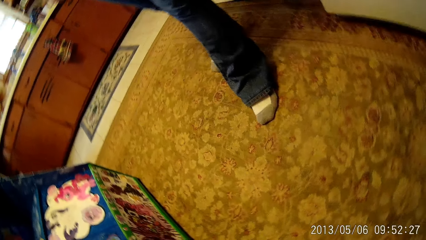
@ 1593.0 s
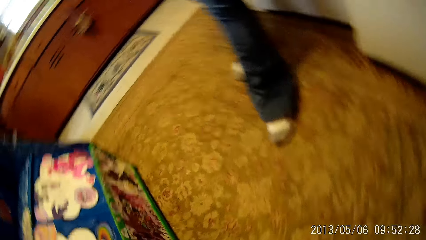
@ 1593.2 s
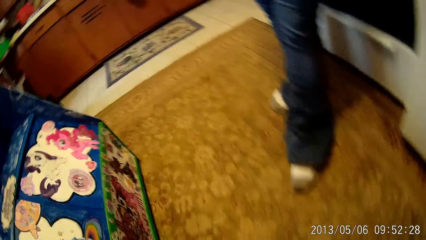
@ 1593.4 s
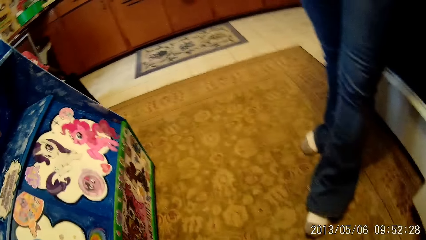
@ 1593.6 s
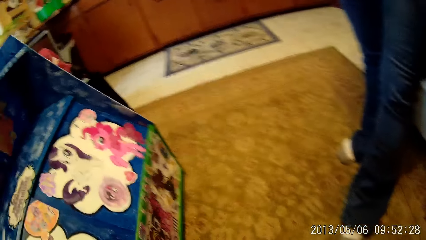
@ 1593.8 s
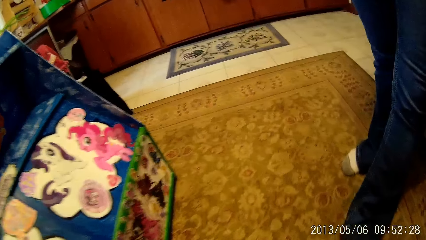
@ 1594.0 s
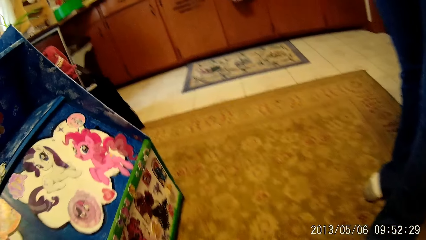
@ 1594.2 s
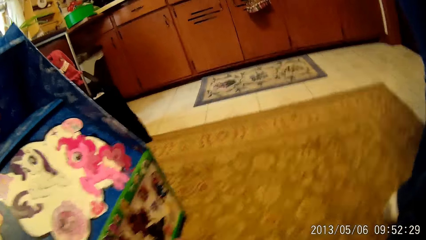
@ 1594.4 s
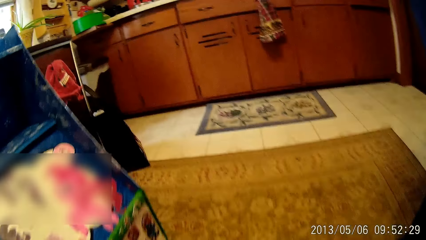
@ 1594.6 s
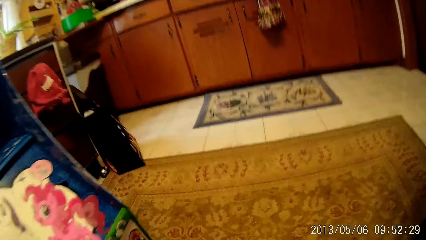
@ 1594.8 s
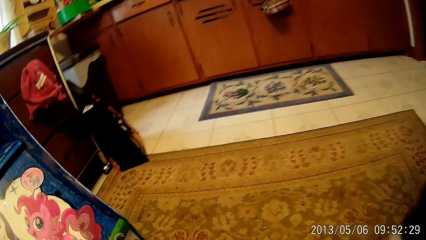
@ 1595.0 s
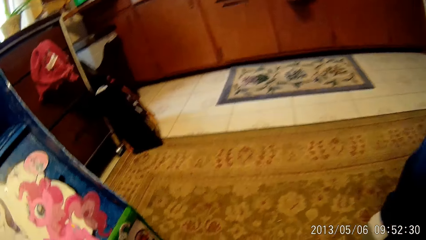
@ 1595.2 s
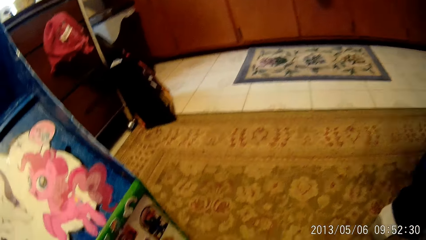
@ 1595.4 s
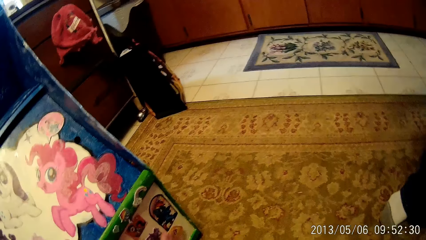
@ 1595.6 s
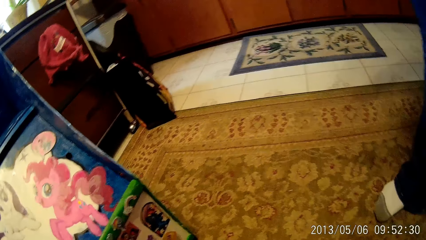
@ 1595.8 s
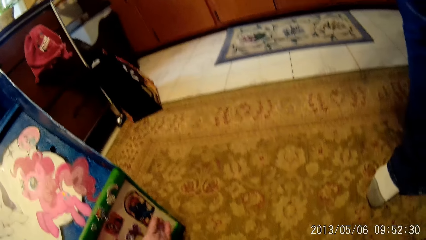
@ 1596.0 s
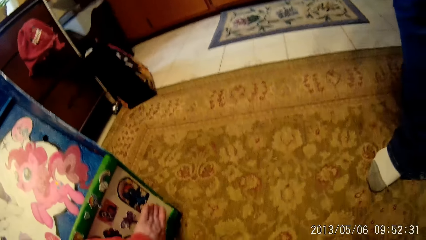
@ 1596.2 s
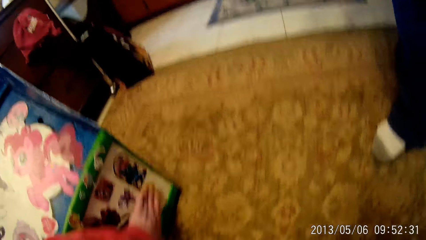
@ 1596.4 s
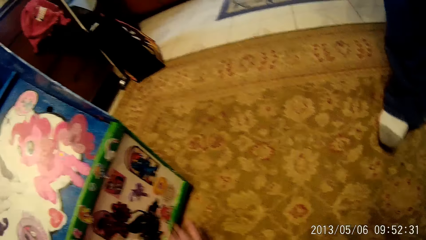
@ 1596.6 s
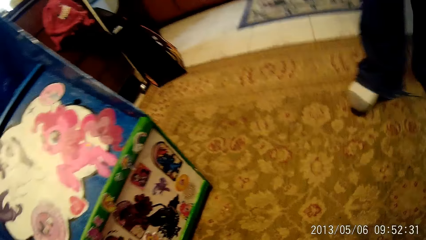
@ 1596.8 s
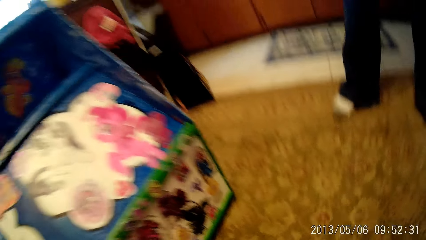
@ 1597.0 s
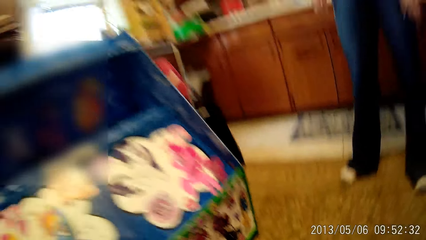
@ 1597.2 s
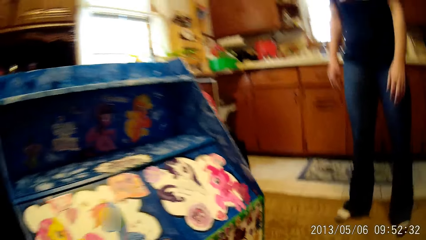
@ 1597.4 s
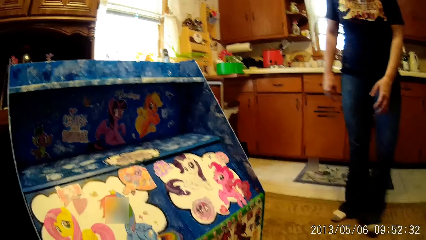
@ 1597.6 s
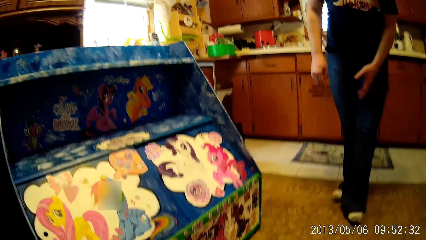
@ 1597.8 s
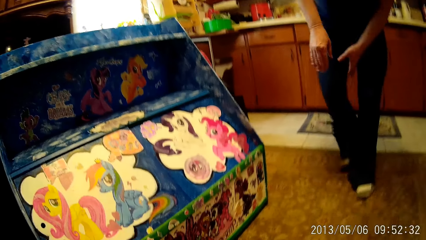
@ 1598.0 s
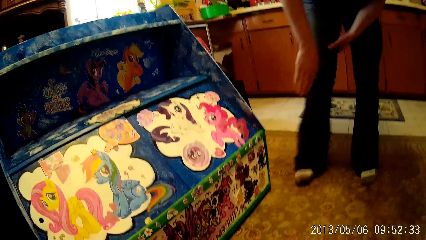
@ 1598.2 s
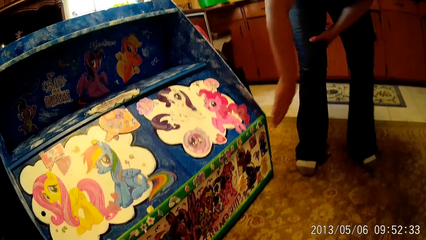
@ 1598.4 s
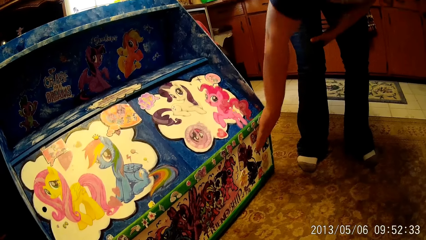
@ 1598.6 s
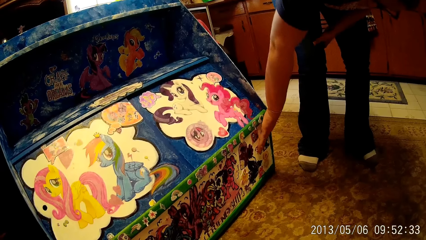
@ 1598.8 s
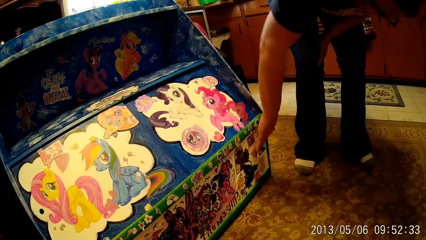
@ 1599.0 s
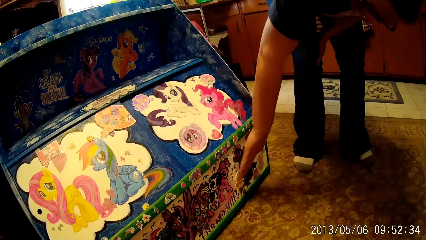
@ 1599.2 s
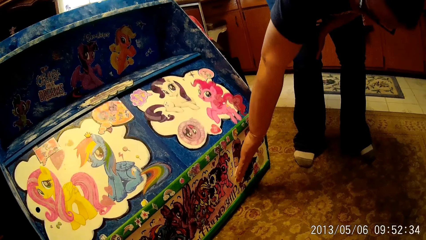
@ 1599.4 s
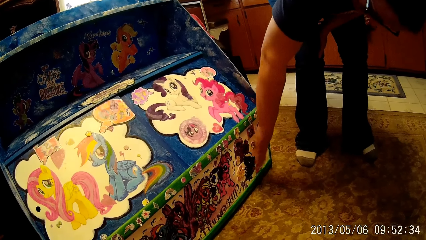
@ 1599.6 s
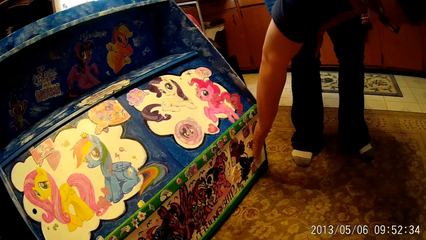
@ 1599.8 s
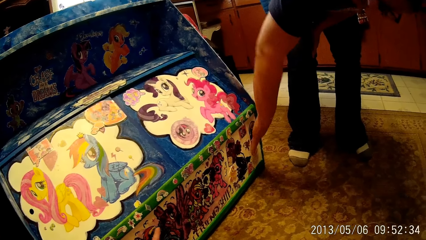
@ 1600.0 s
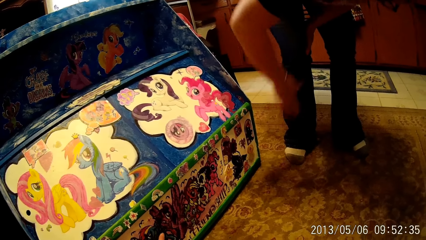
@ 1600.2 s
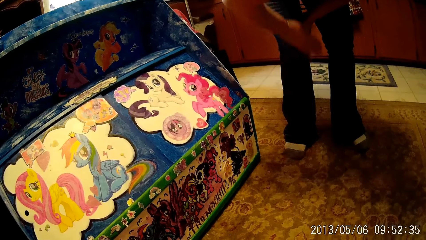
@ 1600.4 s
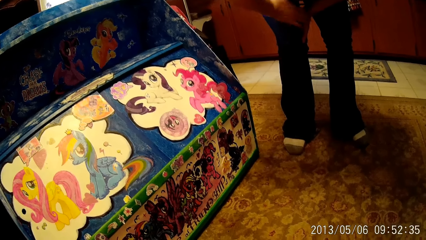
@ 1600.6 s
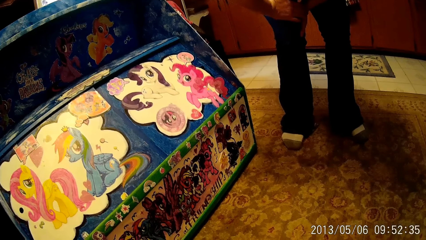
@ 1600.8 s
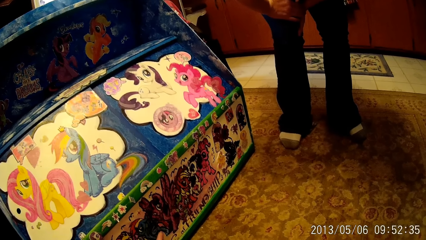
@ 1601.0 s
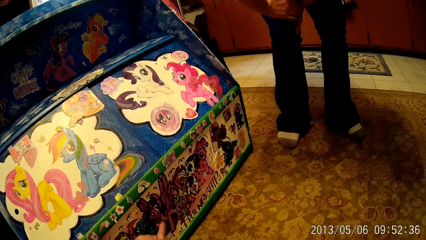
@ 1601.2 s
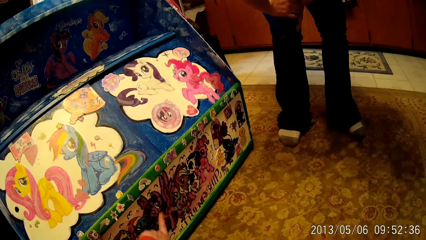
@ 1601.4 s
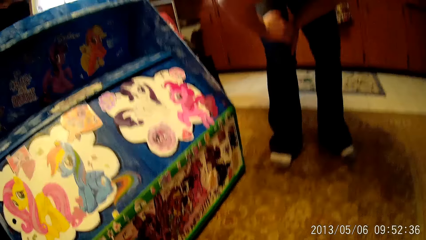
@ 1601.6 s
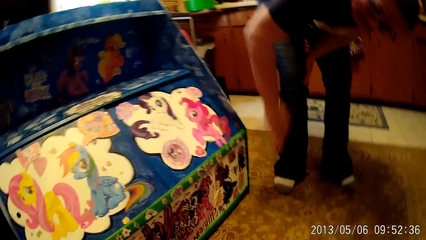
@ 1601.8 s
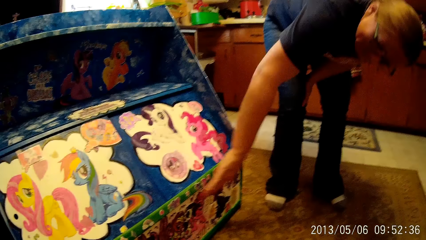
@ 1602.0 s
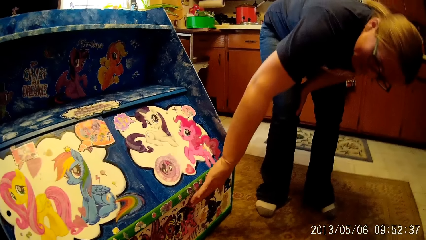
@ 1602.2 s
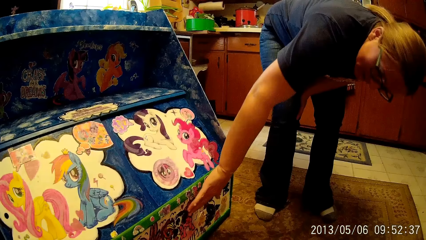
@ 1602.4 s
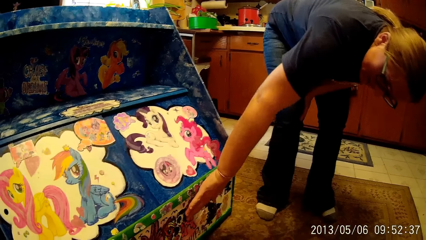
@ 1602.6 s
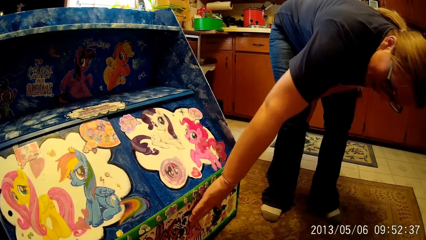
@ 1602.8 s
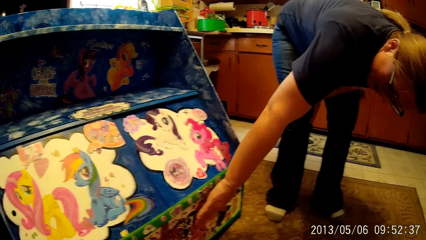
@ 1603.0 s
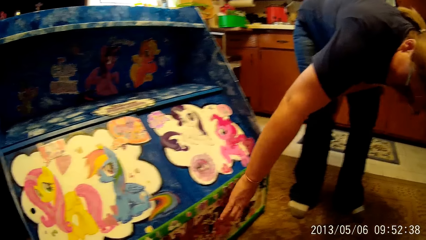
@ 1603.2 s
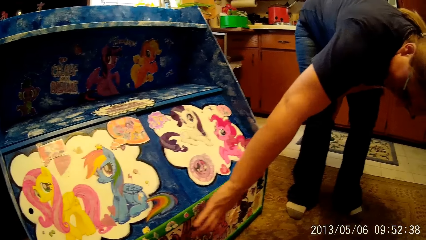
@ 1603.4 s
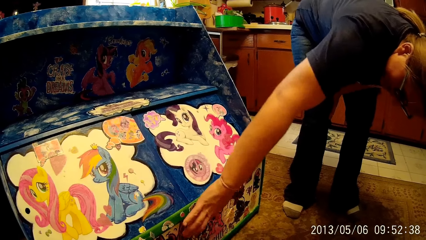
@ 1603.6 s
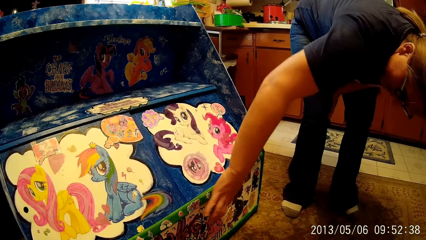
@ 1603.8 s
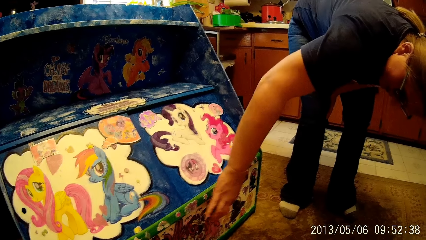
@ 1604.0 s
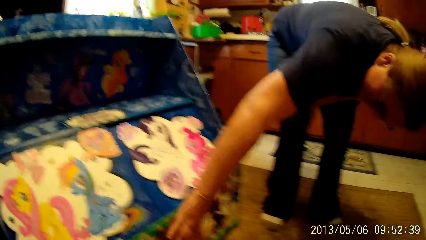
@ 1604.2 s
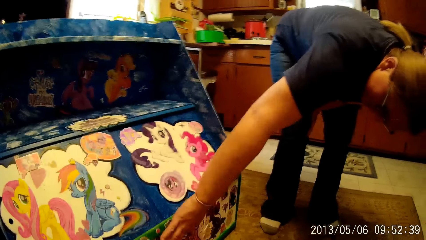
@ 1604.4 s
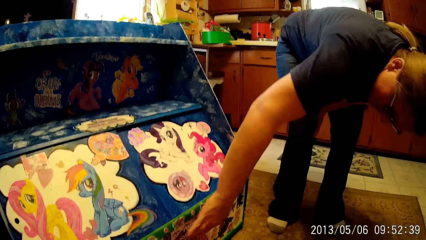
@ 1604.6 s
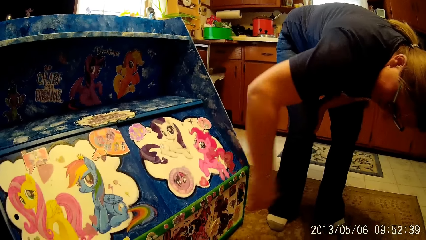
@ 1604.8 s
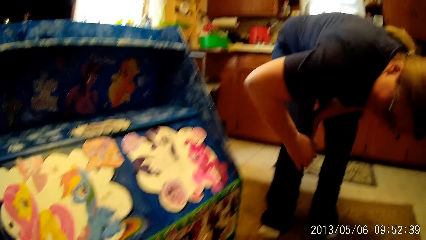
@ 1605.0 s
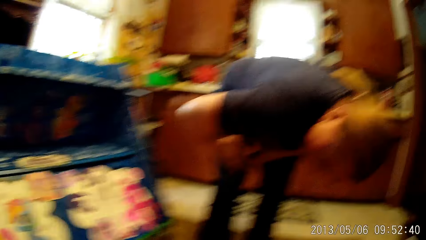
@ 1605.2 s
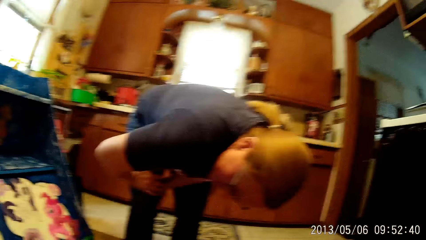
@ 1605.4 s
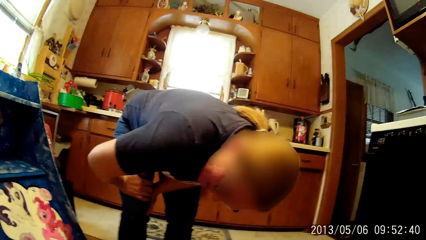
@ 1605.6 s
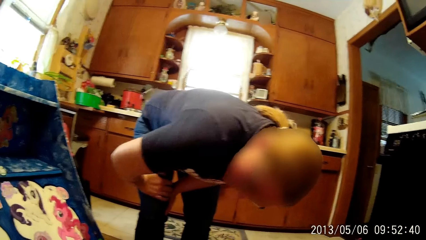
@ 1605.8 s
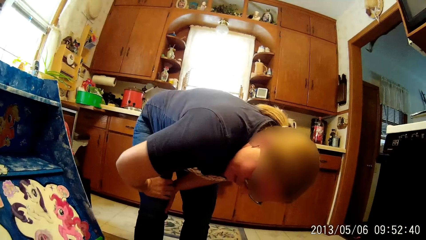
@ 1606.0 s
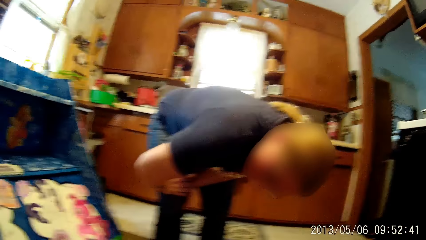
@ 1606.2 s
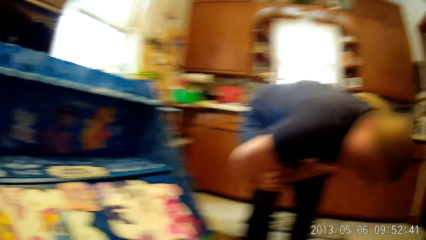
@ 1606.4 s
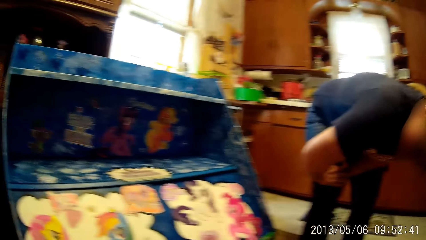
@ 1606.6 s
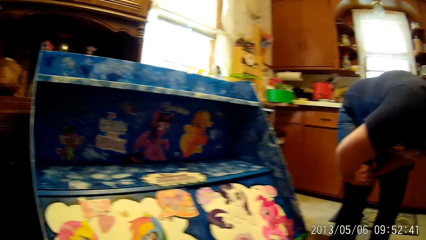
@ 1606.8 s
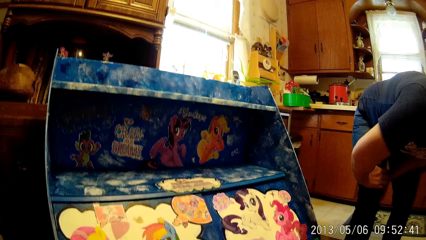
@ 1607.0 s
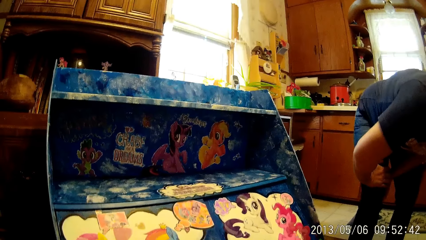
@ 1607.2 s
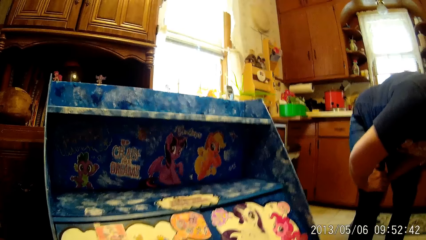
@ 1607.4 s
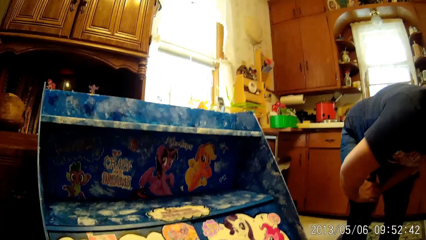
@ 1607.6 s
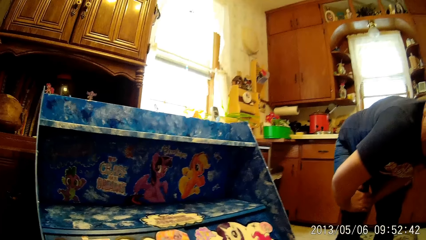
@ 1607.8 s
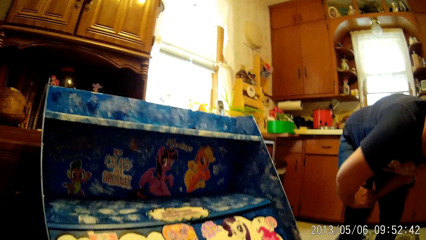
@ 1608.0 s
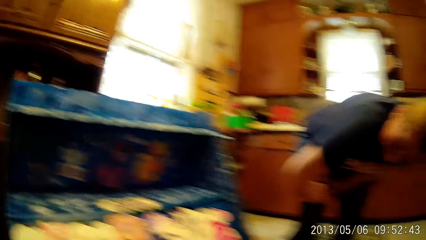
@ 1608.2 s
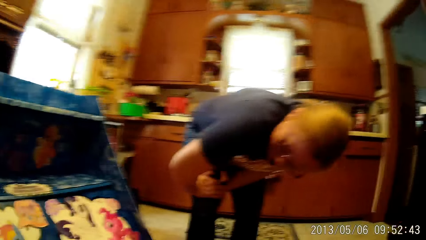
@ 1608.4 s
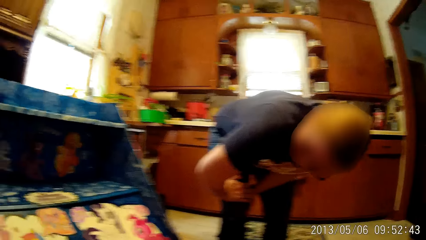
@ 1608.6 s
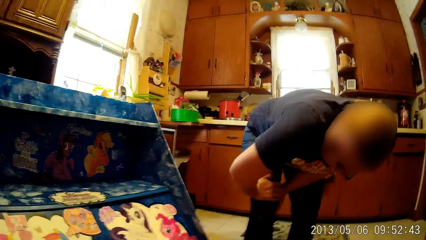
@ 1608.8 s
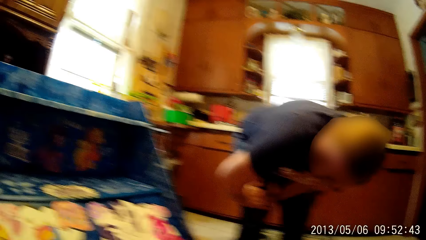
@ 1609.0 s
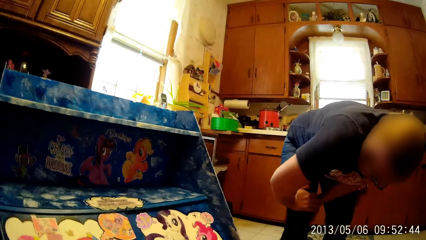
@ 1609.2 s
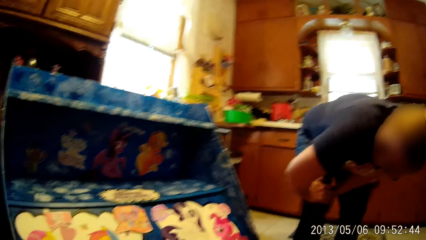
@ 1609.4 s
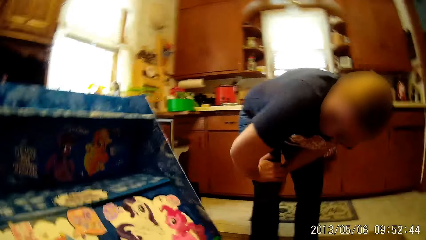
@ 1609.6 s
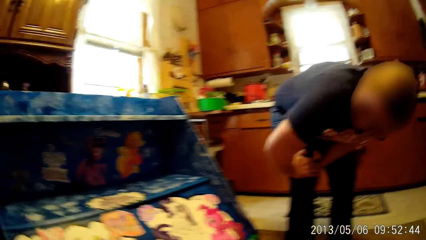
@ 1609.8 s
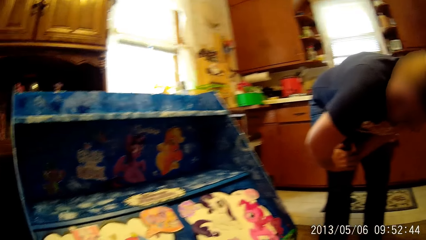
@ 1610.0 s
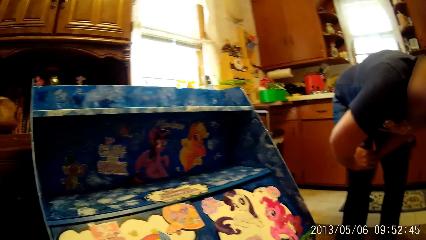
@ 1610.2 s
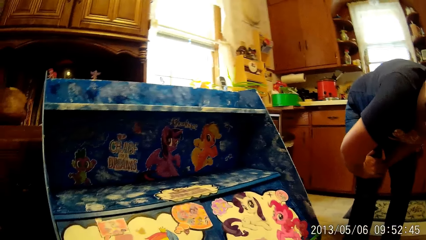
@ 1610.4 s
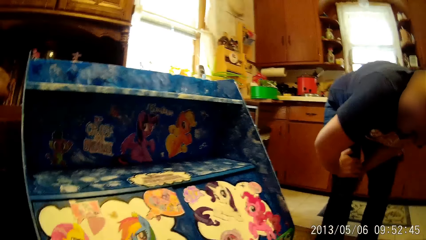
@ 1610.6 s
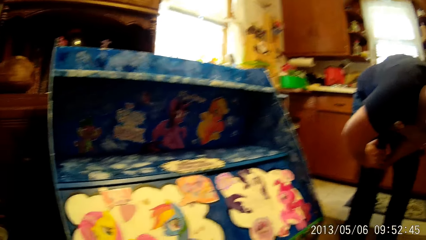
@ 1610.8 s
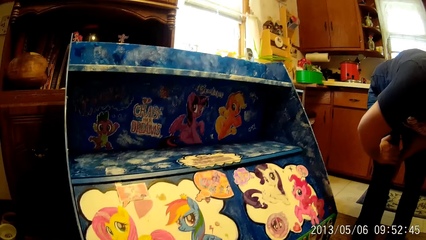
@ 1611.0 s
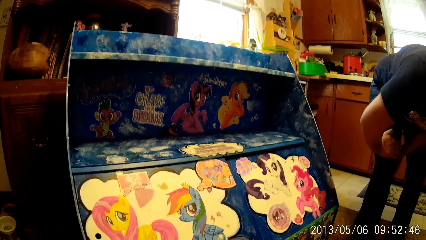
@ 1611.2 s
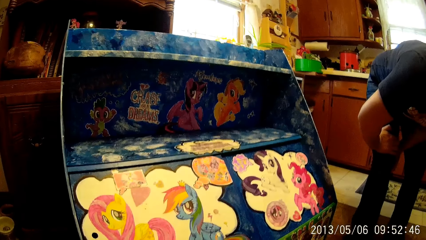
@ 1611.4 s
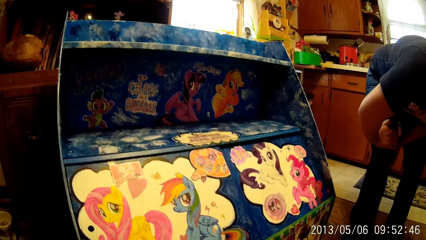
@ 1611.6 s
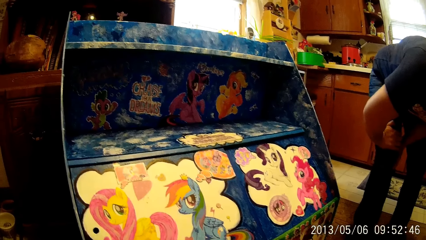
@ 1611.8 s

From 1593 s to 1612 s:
The camera wearer touches the shelf with her left hand. She moves her hand. She looks around the house. The woman touches the shelf with her right hand. The camera wearer points a finger. She looks at the cabinet. The woman places her right hand on her right knee. The camera wearer looks around the house.
